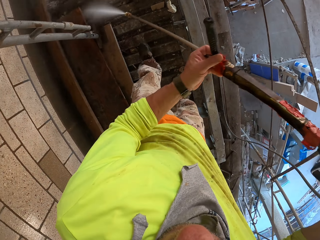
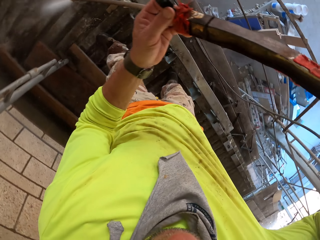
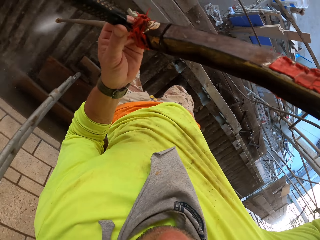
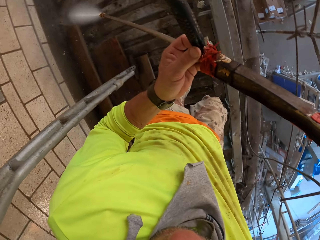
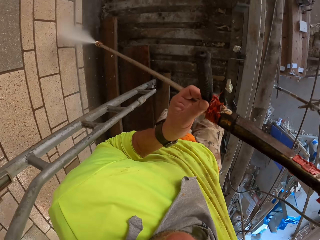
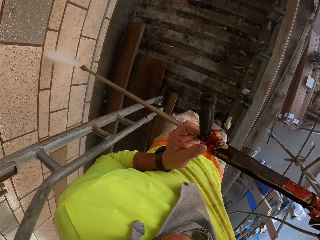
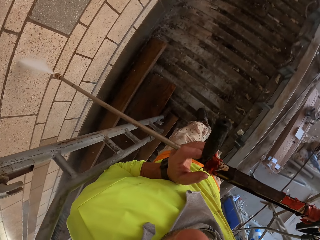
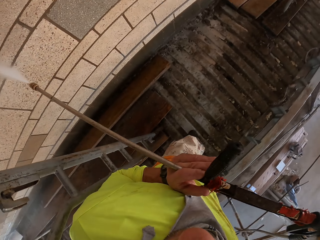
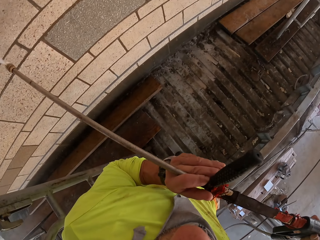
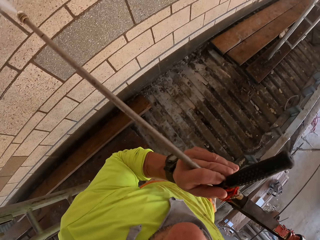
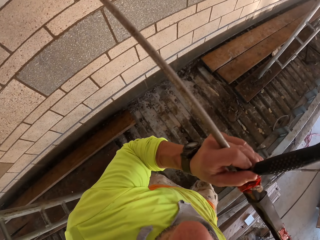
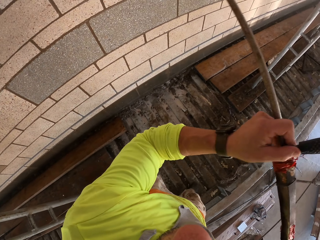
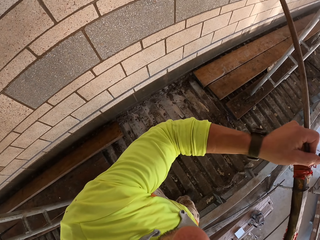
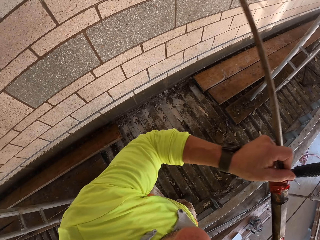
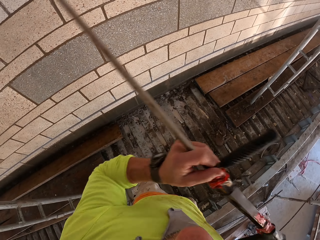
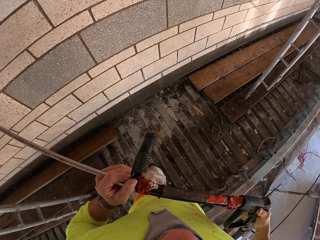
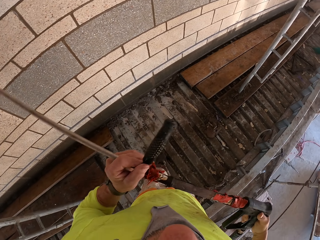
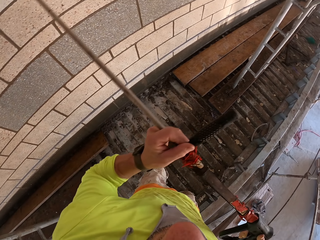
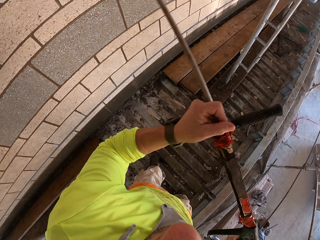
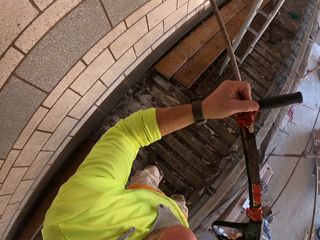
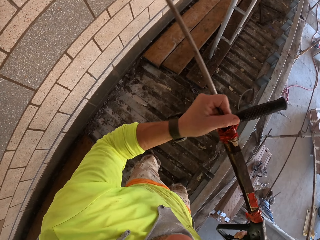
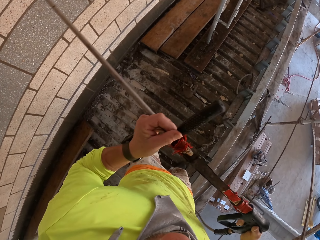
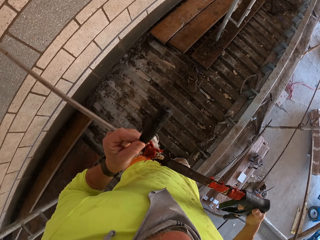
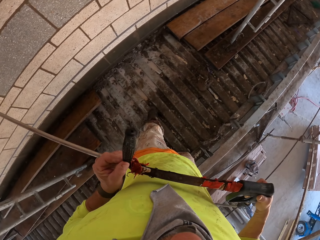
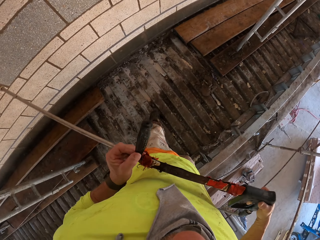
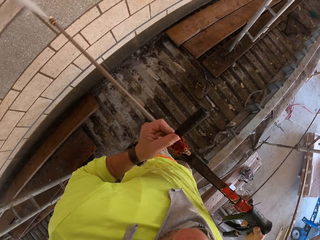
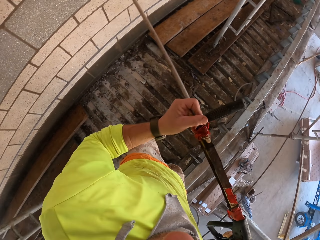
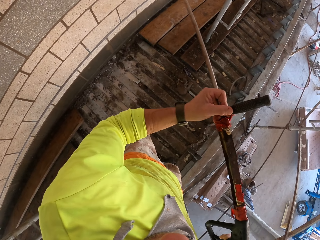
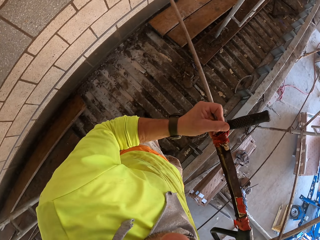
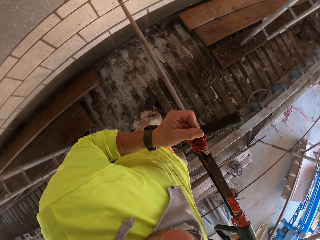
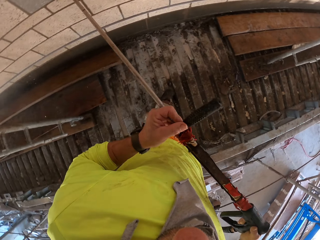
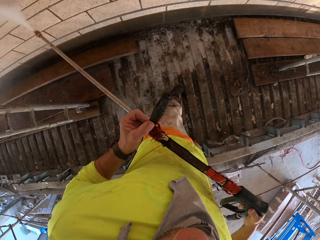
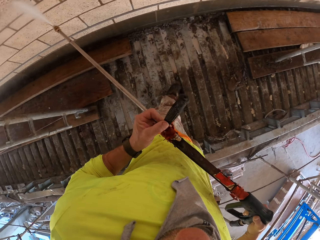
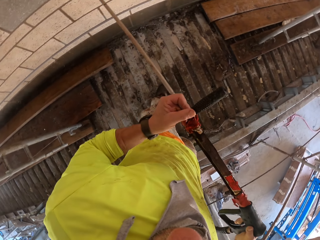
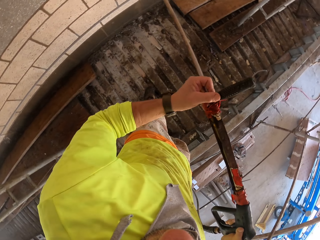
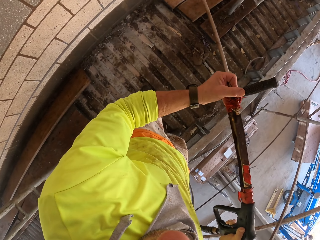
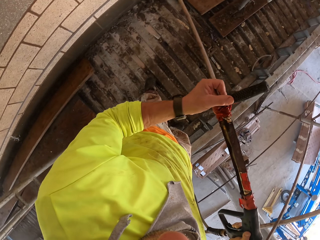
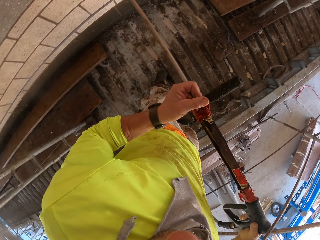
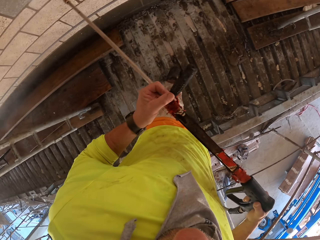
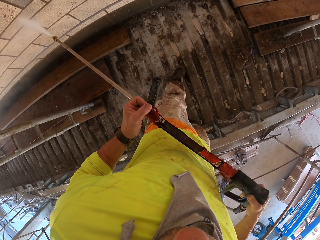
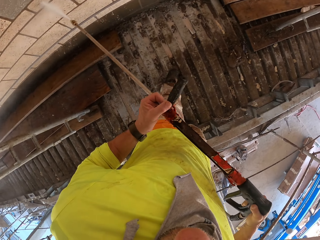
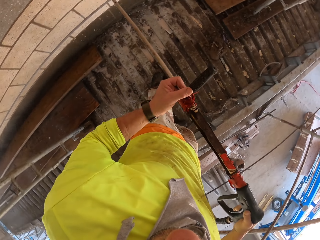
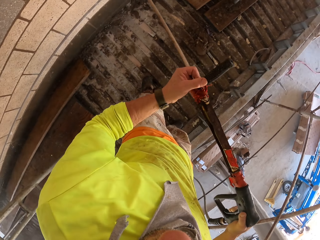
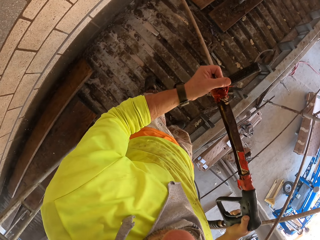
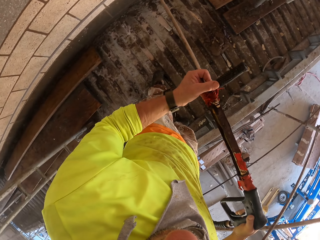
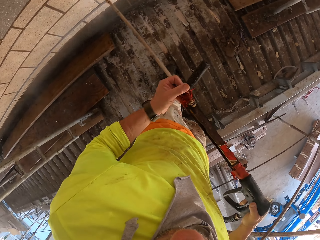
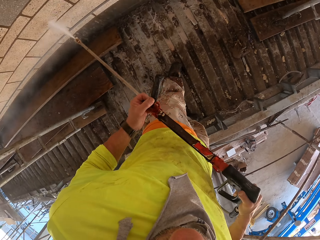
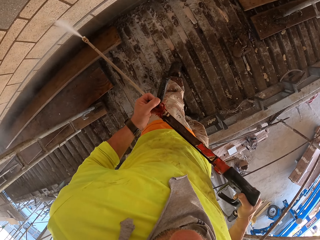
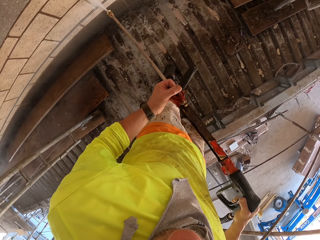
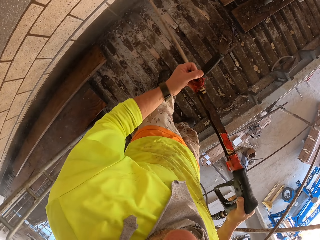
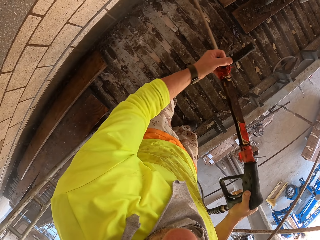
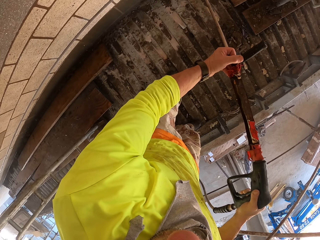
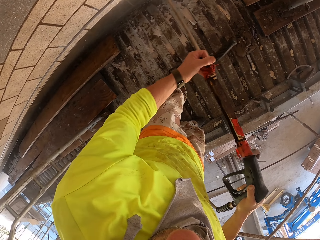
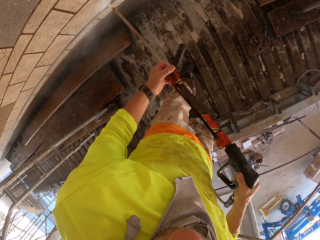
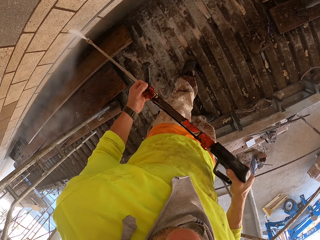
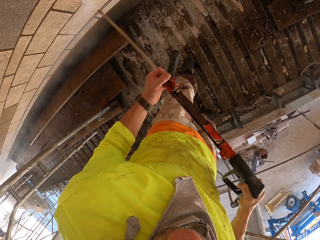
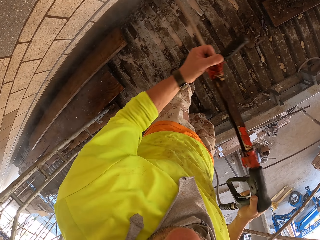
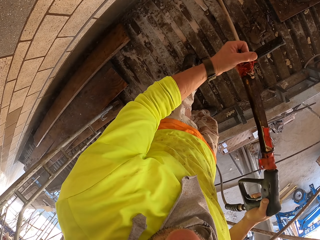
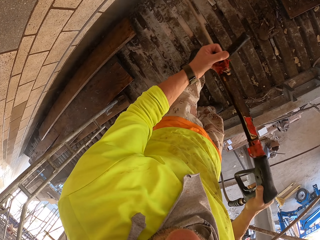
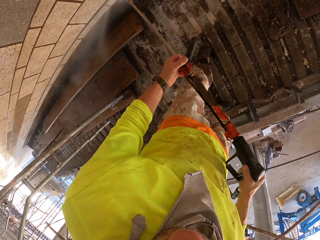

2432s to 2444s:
The camera wearer walks around. They rinse the wall.

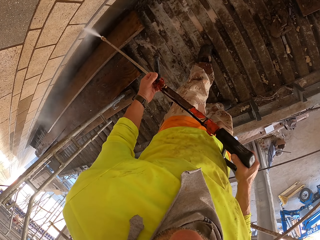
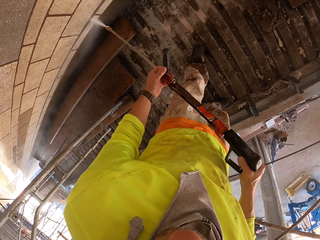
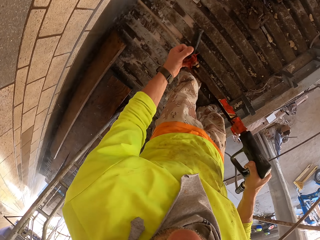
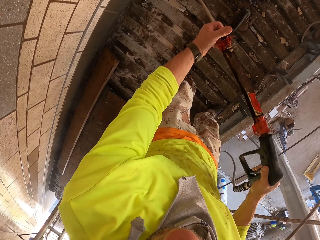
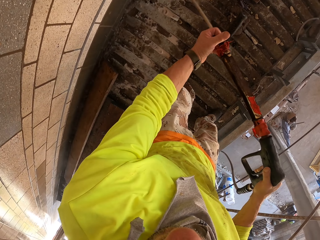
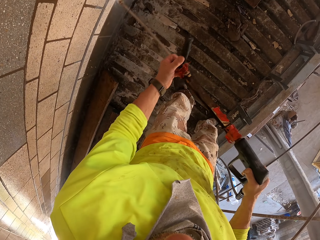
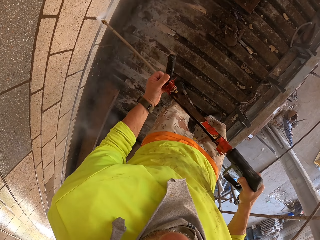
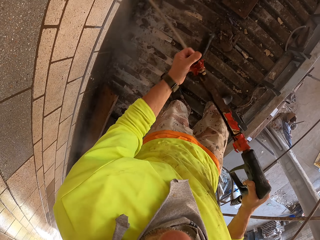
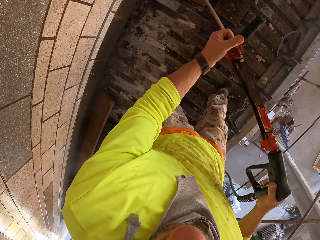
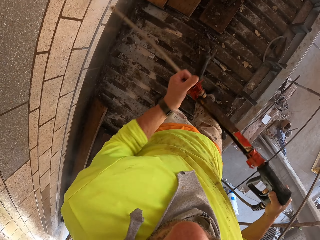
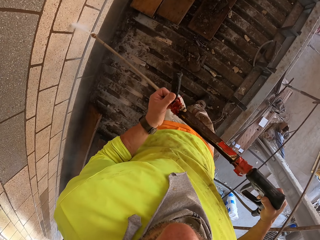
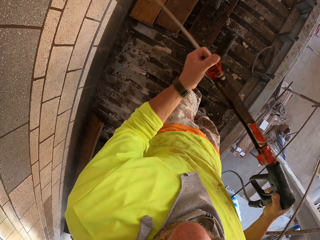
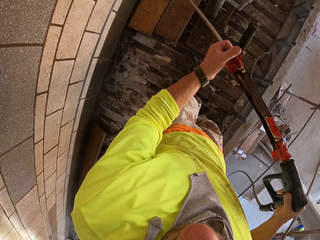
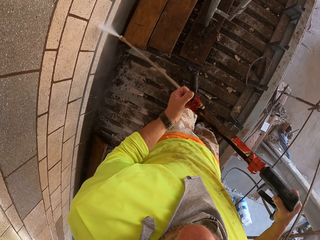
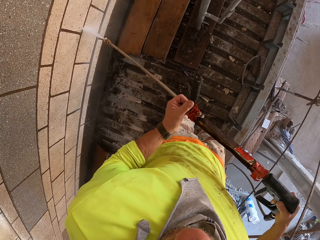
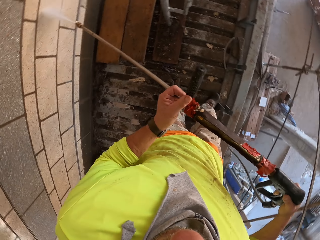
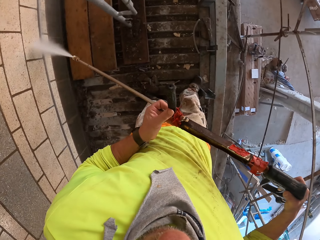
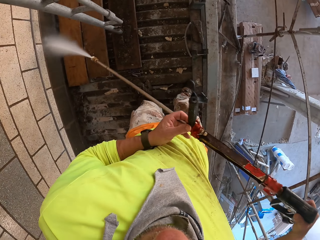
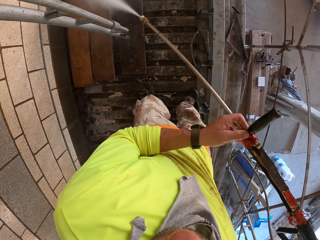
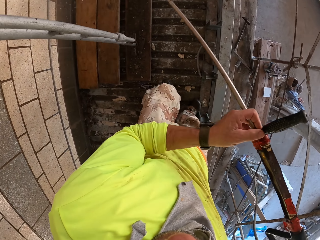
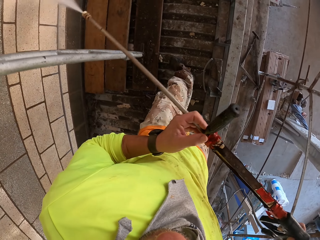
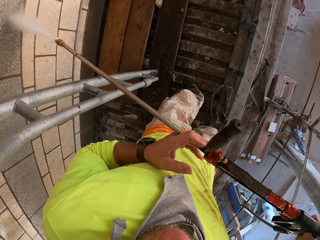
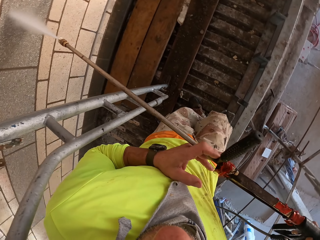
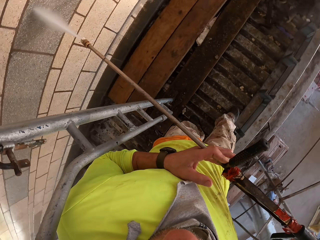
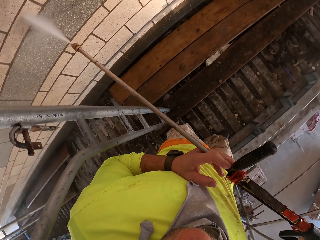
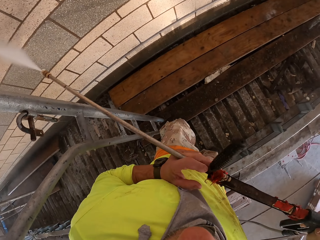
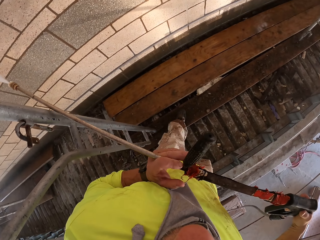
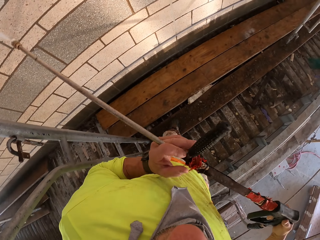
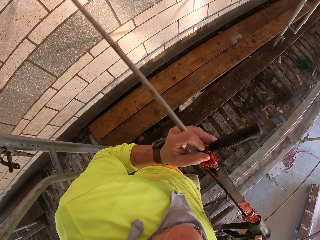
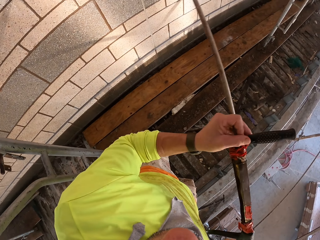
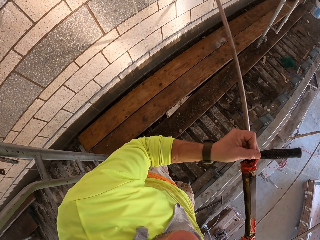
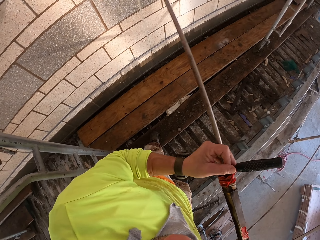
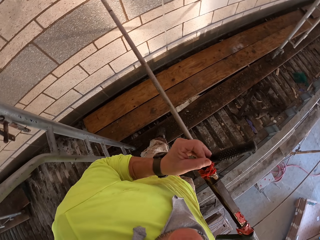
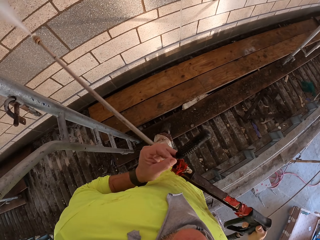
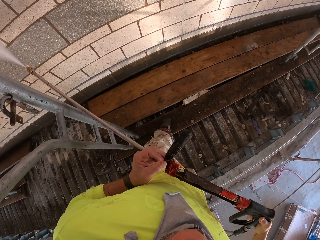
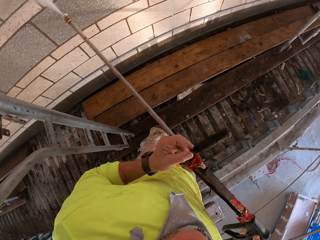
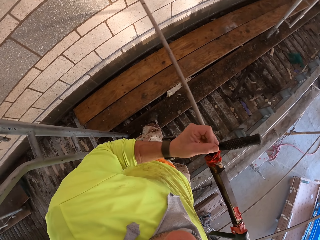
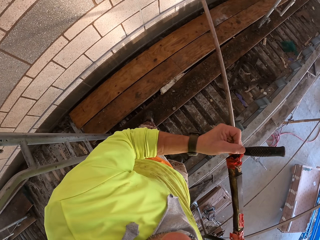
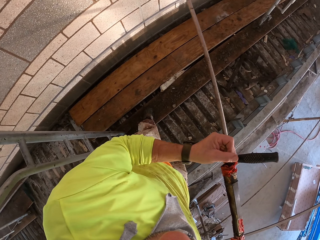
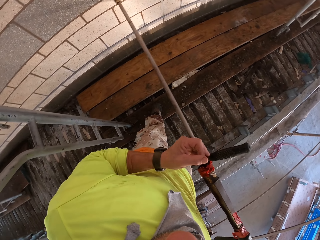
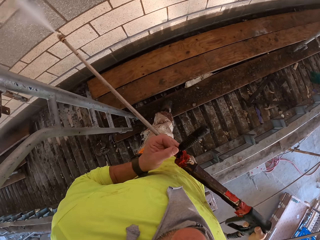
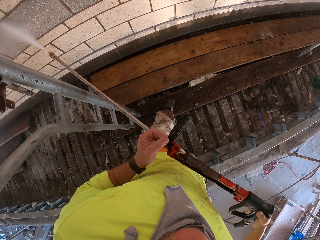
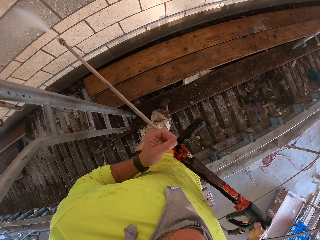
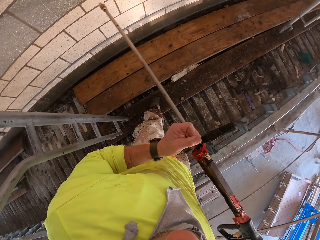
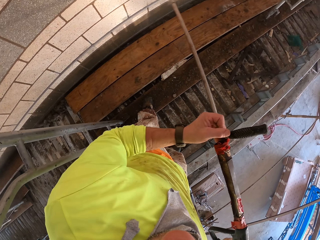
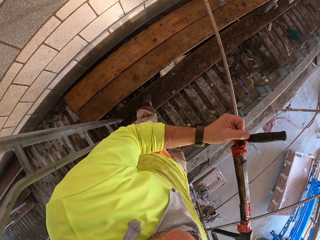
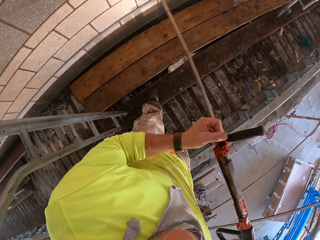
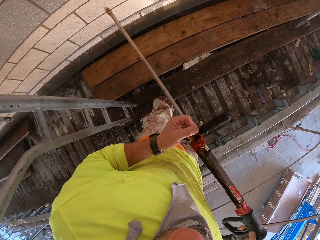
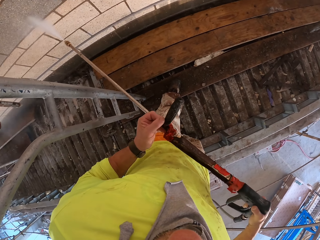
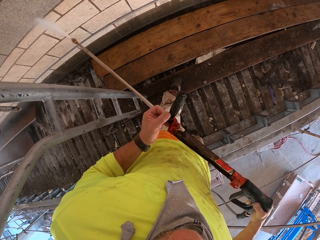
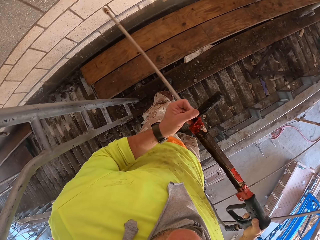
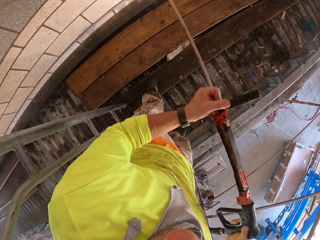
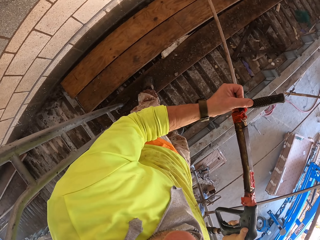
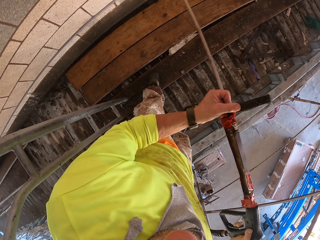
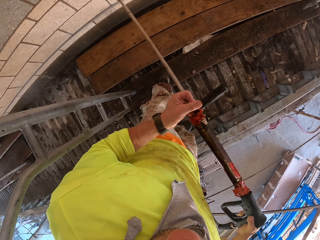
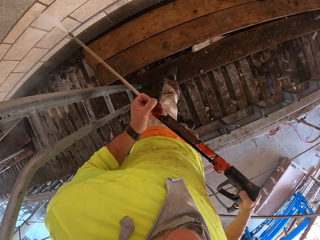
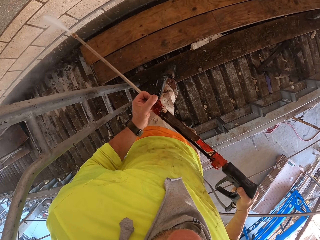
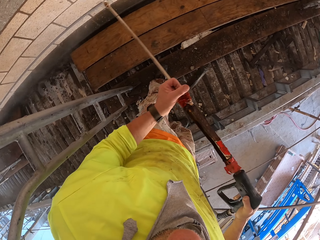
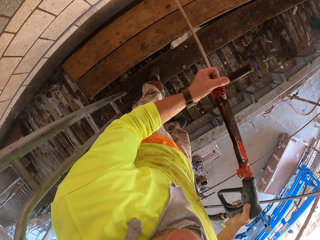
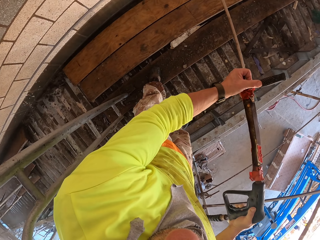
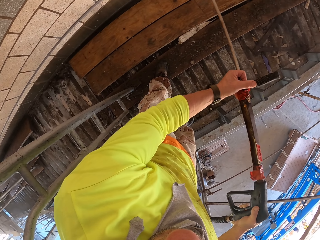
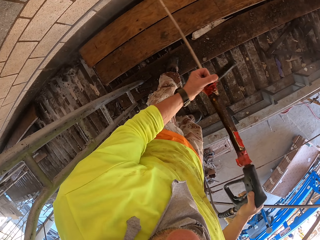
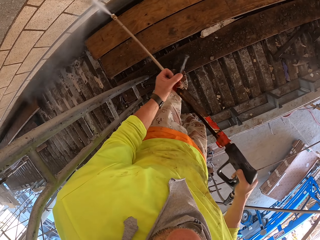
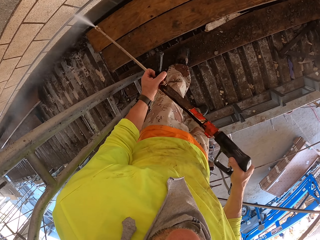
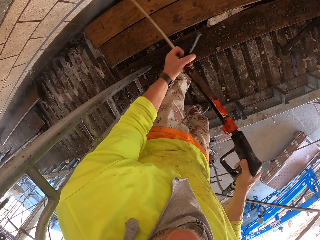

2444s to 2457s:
The camera wearer turns to the side. They spray the wall with a Loctite Pl.
